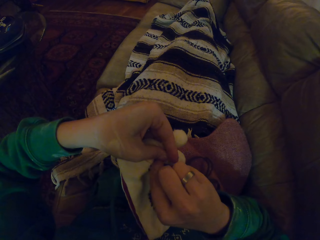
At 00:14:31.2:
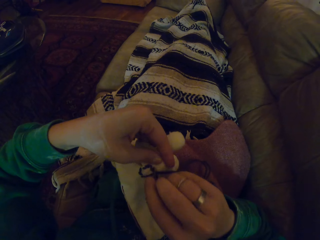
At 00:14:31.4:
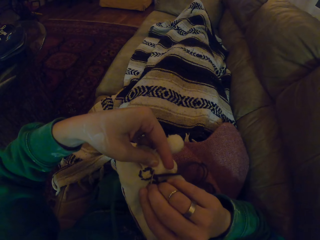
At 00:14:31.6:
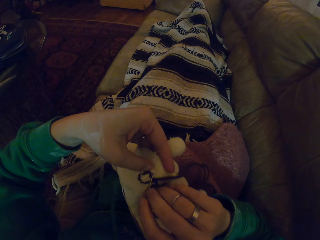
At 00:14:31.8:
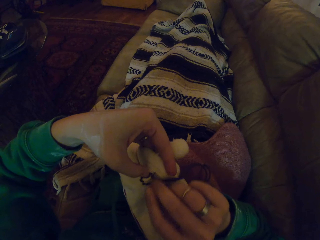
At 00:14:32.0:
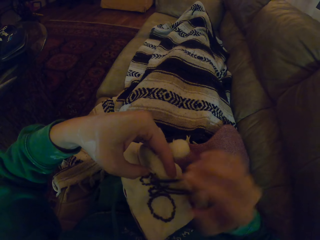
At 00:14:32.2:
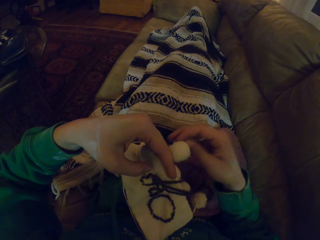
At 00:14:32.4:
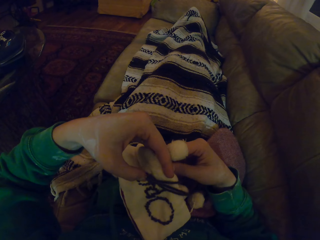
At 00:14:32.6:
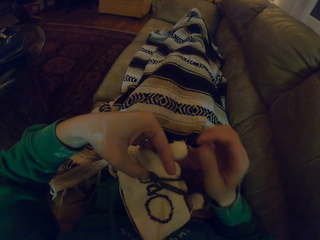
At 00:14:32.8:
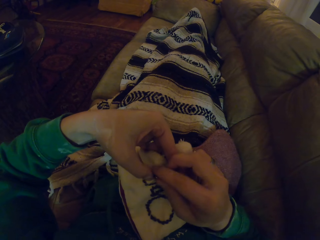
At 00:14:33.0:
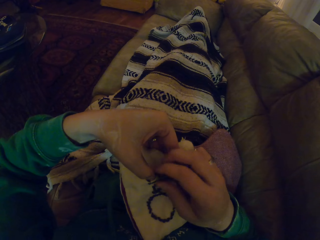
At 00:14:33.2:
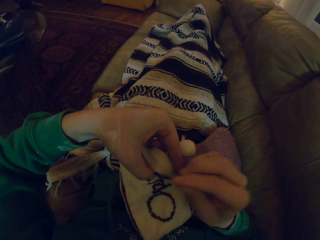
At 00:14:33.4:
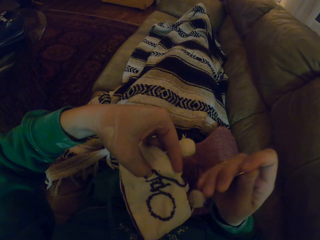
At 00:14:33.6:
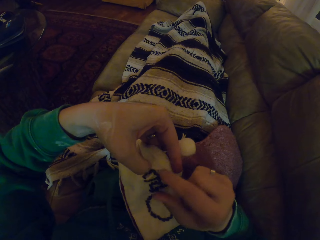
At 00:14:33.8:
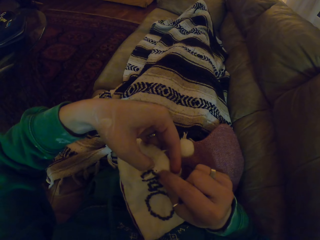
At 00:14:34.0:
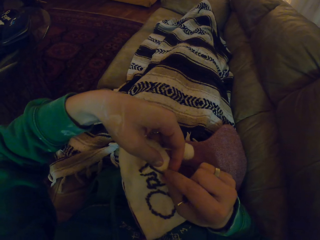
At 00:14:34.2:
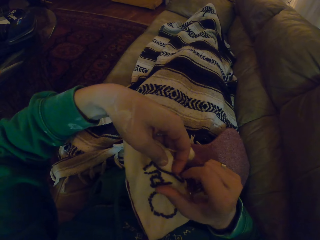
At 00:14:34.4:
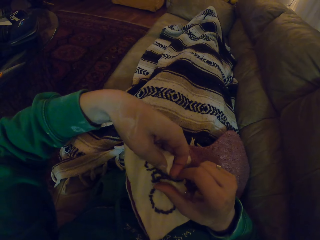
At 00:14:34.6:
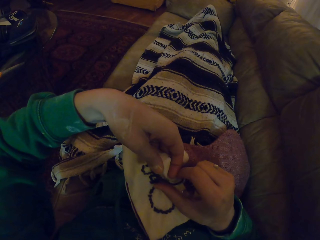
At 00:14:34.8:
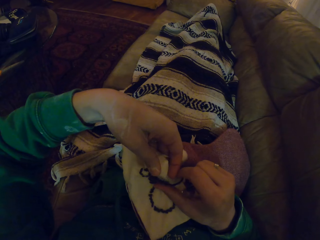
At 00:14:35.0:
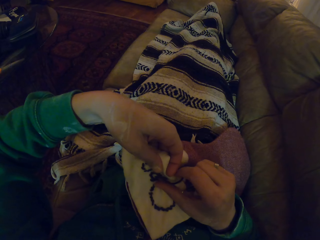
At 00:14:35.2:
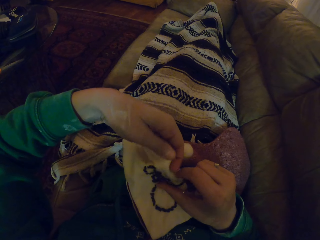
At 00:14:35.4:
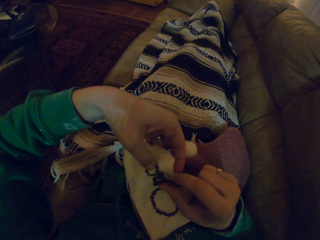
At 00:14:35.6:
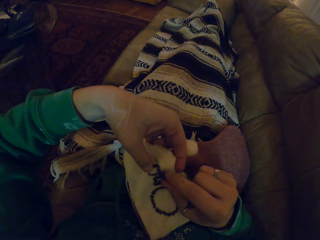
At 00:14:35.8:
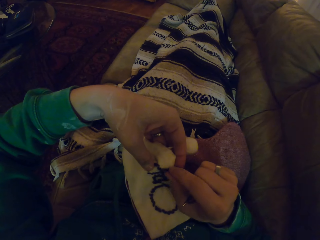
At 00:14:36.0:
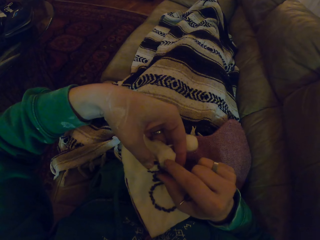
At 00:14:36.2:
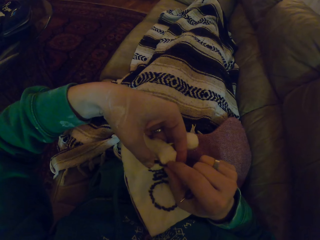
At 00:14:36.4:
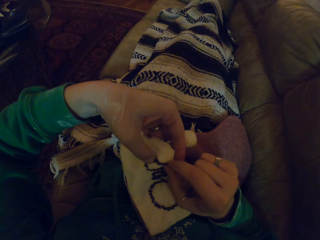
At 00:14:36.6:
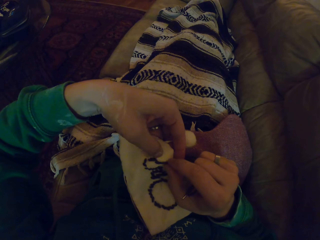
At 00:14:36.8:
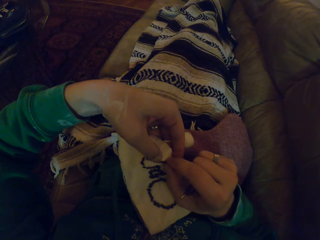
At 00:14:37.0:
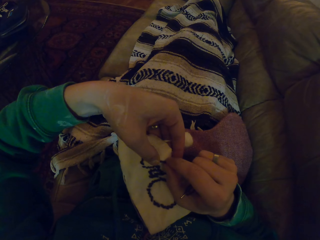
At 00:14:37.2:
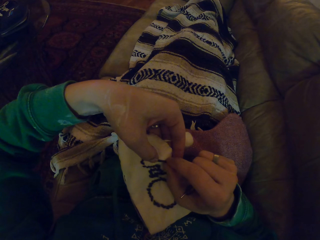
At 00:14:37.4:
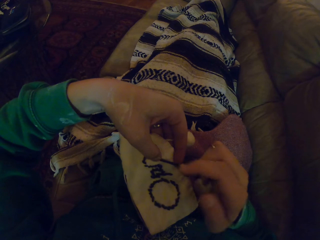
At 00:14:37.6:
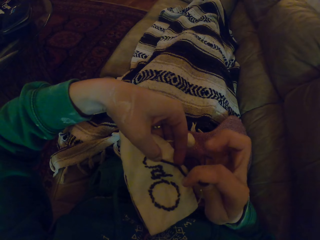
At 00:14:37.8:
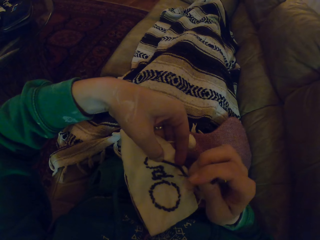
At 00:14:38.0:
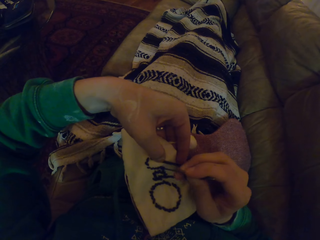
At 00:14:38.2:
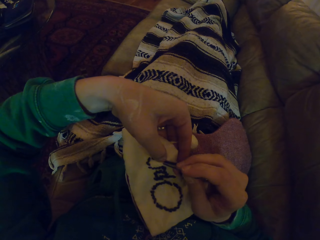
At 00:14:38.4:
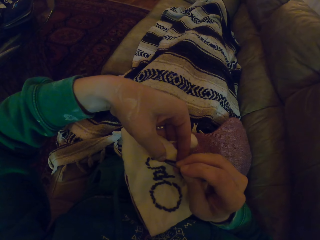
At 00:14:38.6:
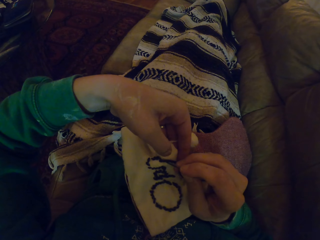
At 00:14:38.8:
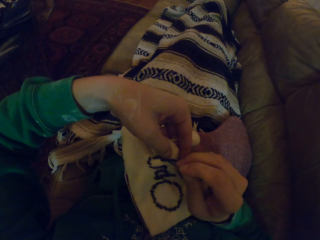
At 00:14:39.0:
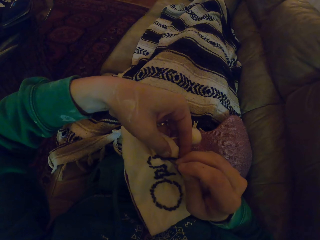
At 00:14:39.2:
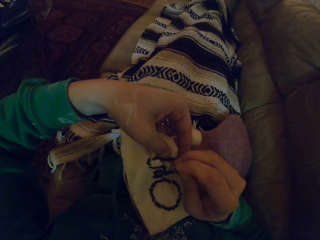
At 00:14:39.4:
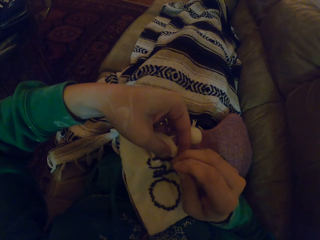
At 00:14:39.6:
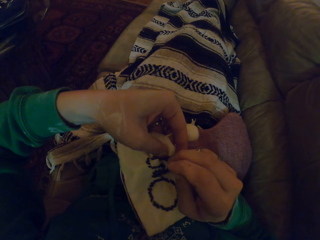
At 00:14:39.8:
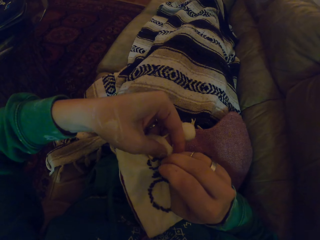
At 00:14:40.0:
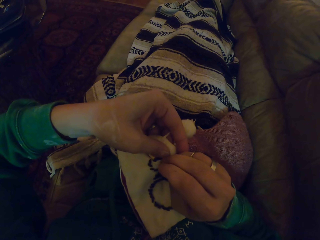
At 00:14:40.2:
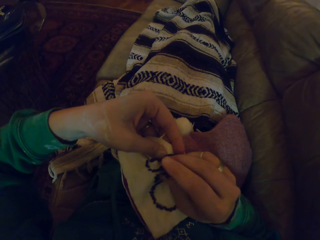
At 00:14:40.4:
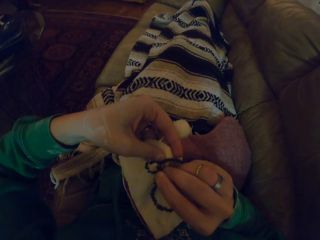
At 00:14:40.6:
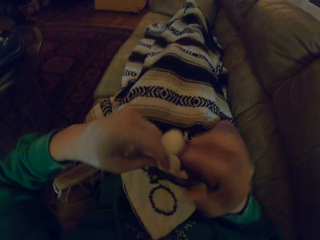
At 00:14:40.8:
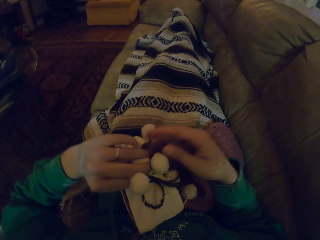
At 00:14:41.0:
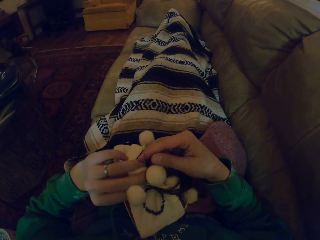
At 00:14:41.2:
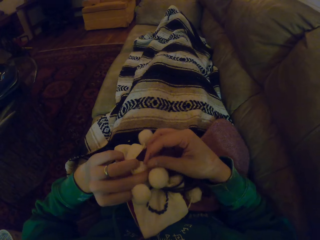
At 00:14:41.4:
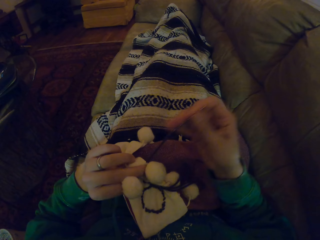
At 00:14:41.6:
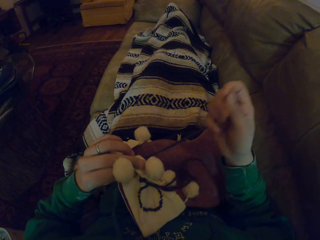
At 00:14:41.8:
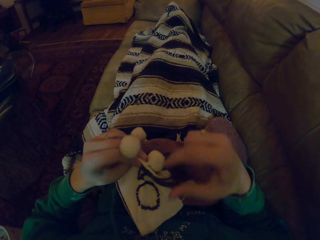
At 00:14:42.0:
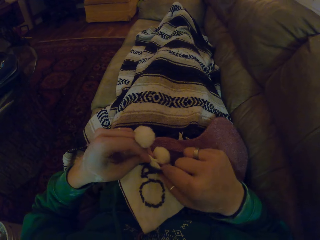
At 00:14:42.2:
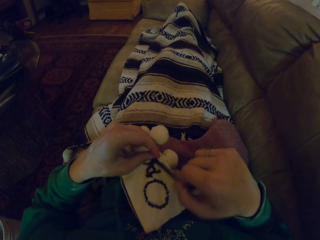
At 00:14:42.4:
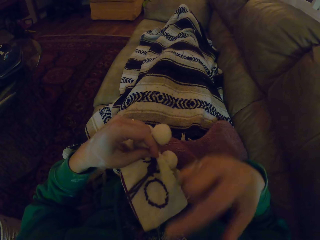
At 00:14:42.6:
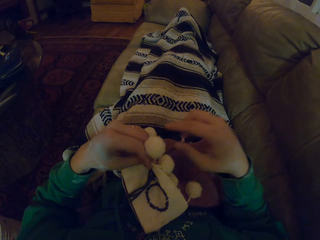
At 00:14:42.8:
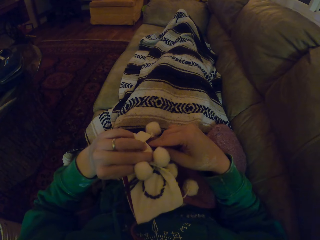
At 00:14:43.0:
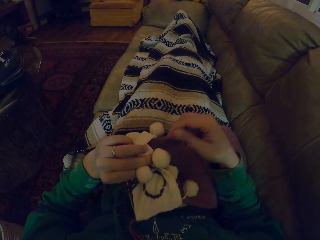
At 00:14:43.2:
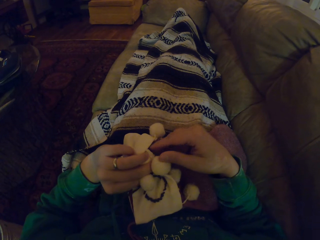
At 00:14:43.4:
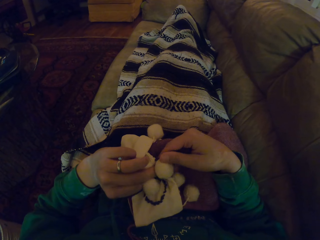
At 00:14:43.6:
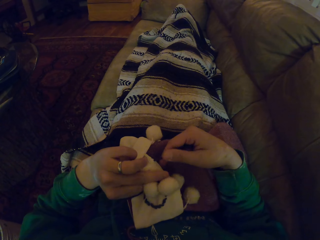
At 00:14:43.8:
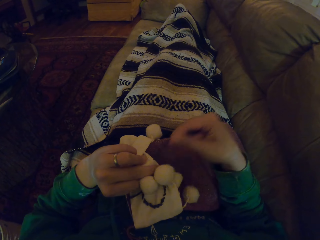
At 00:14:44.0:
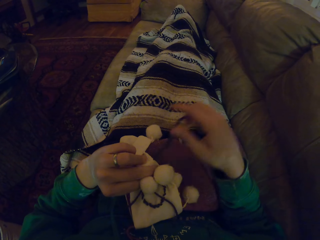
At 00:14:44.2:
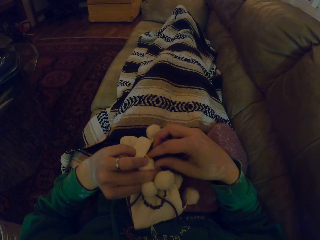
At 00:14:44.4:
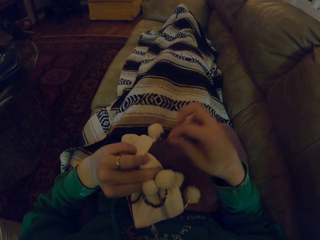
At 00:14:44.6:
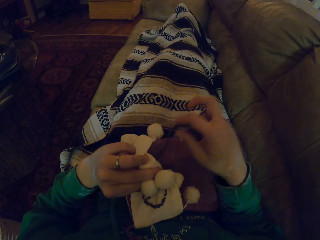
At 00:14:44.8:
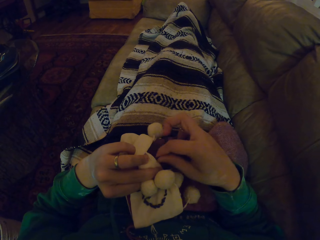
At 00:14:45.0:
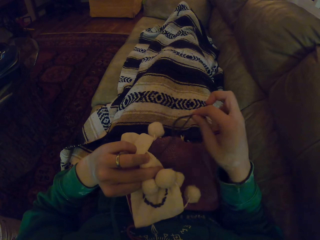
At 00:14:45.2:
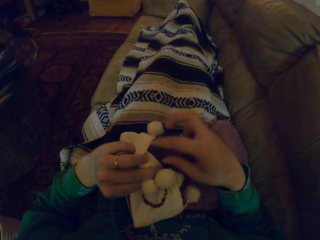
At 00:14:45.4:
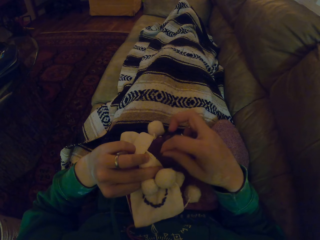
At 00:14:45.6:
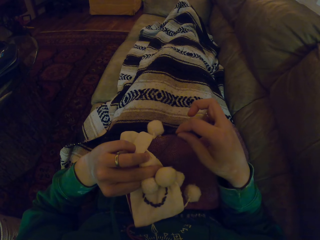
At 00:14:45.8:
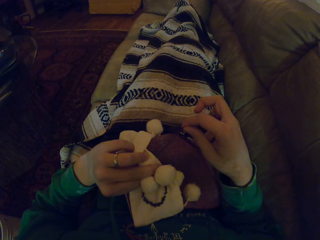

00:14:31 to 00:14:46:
The camera wearer pulls the knitting needle. They adjust the garment. They knit the garment. They pull the thread. They push the thread. They pull the thread.

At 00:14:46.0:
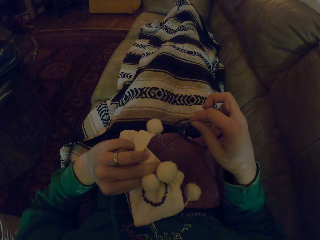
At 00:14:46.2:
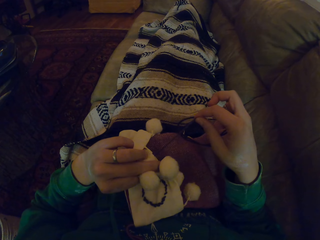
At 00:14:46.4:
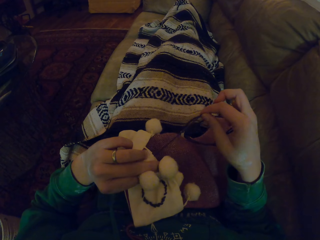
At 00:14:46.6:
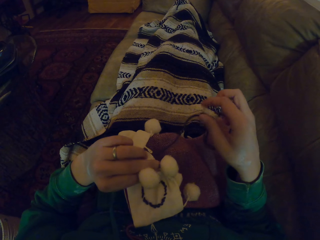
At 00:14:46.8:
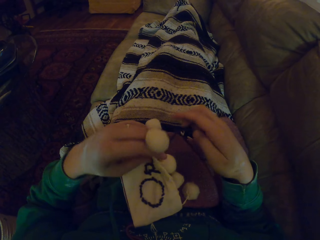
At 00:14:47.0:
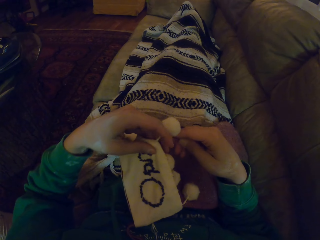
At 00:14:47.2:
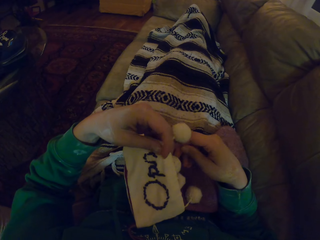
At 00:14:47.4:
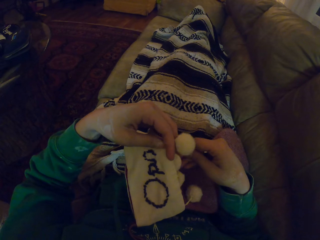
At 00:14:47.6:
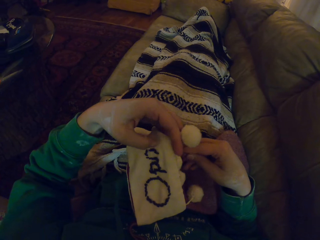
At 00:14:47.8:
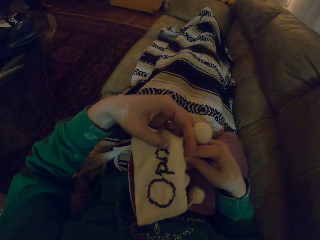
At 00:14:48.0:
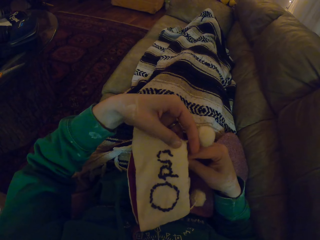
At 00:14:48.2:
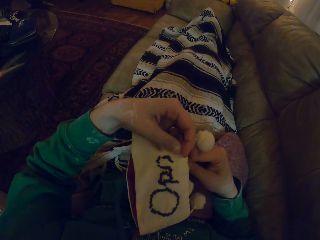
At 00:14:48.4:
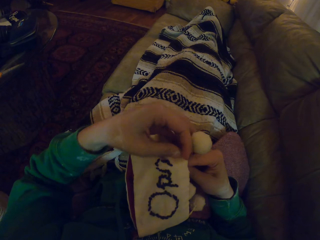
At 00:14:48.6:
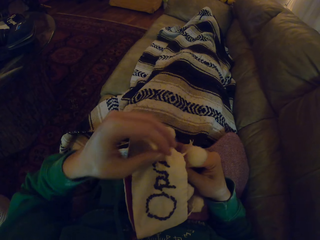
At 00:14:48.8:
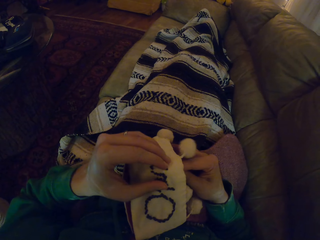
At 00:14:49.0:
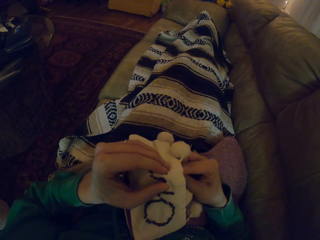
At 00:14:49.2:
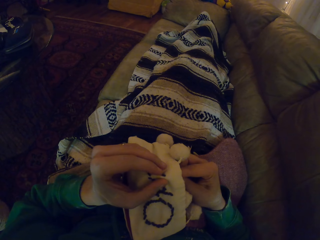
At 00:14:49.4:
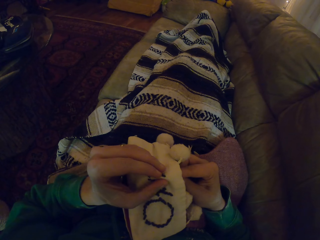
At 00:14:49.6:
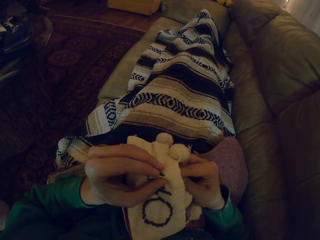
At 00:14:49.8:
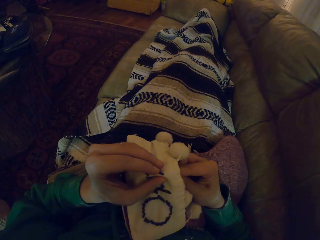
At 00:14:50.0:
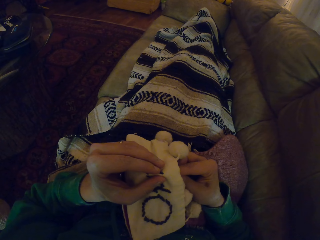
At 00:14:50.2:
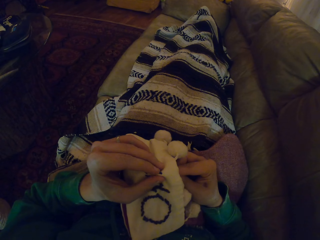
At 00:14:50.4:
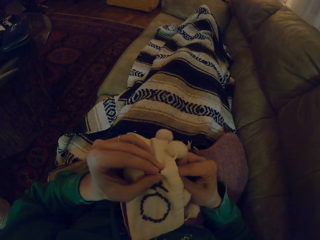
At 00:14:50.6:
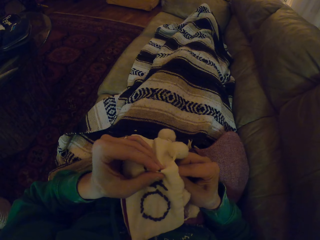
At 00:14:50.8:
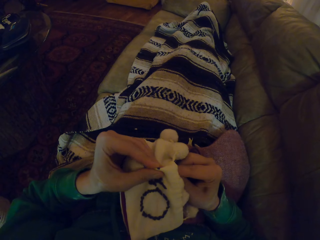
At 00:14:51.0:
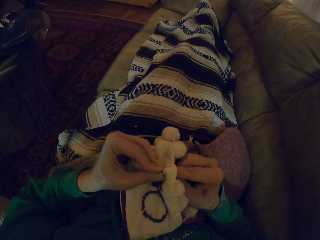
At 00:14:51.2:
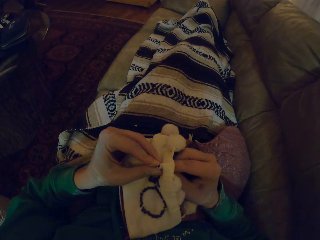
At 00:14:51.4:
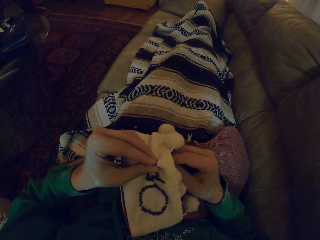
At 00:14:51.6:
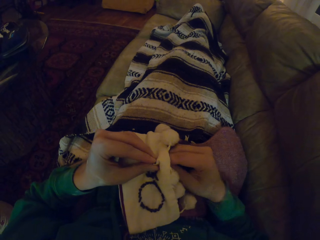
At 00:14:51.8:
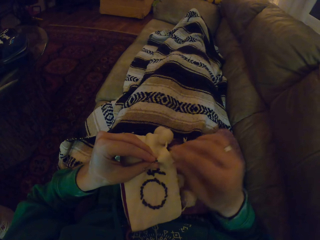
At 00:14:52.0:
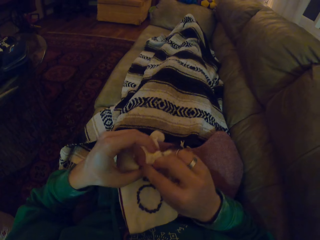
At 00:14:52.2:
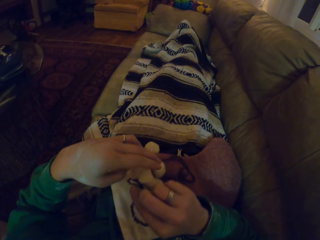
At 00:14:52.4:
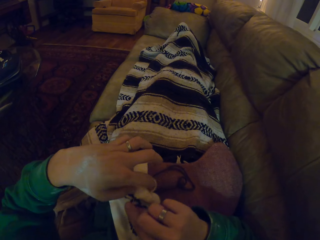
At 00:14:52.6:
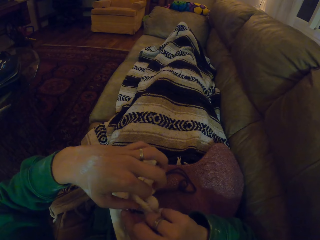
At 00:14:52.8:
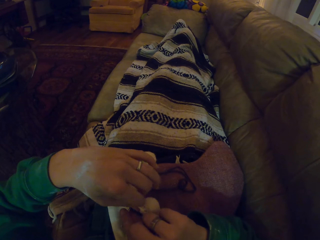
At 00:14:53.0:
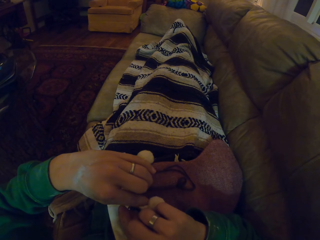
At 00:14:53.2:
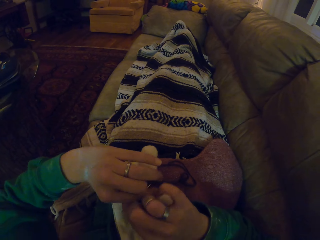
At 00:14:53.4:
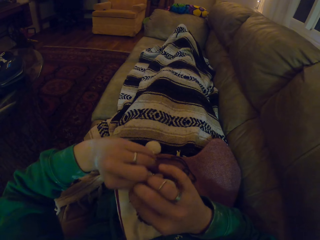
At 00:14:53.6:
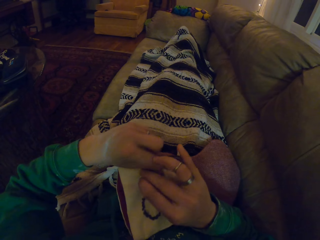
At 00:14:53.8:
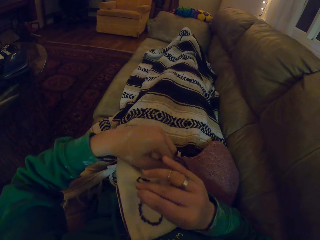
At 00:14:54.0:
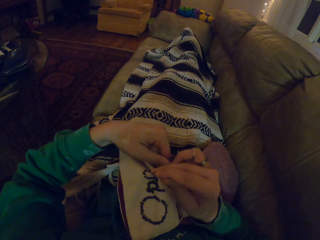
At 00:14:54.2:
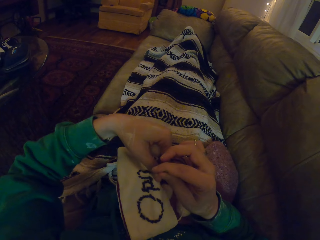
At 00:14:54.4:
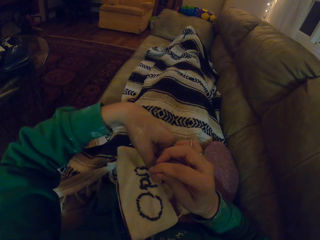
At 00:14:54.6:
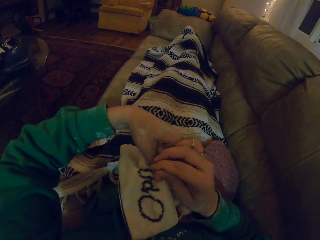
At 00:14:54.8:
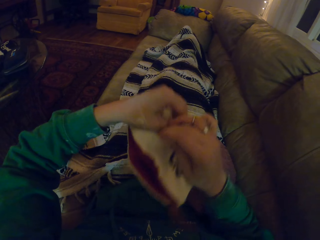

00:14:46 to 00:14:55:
The camera wearer adjusts the garment. They knit the garment. They hold the thread. They adjust the garment.
